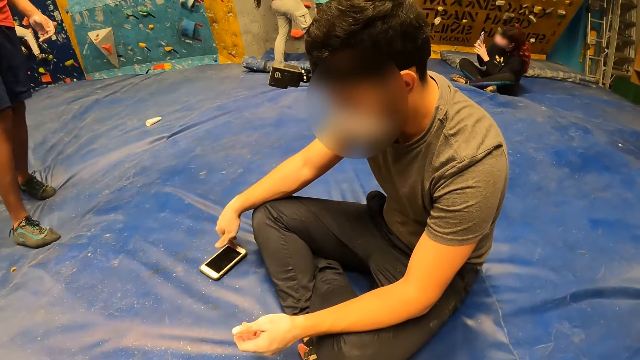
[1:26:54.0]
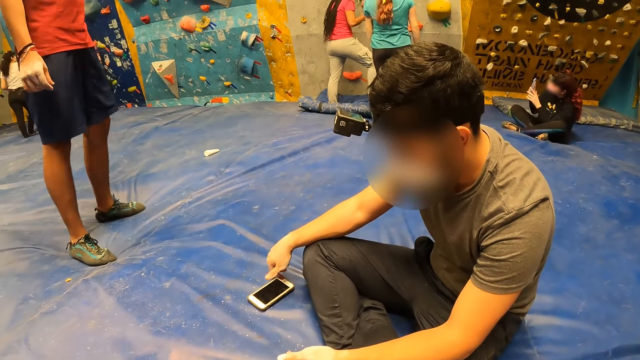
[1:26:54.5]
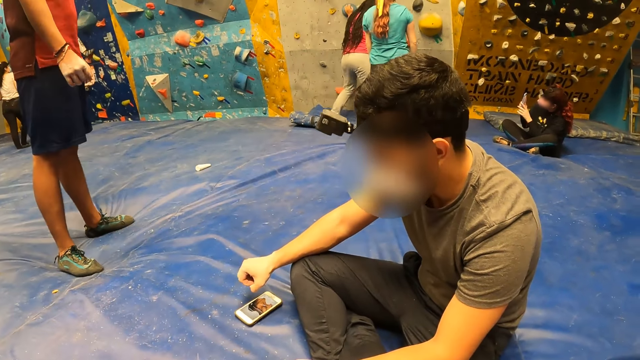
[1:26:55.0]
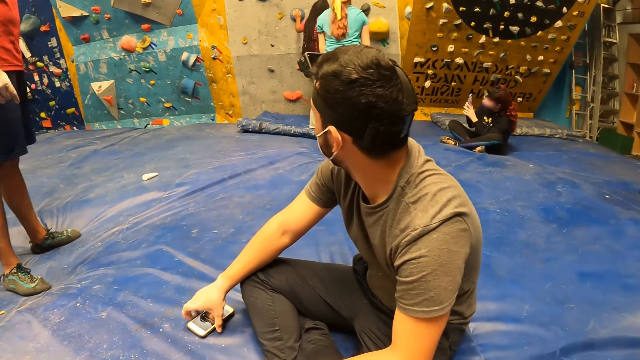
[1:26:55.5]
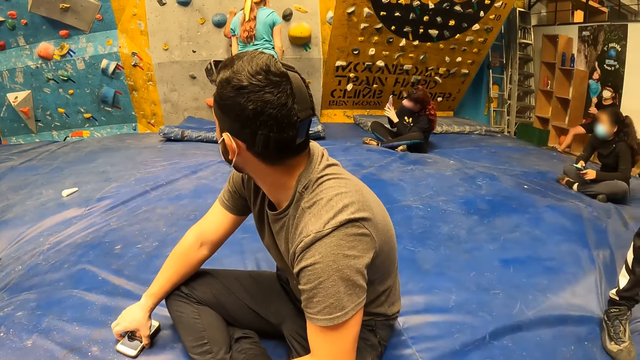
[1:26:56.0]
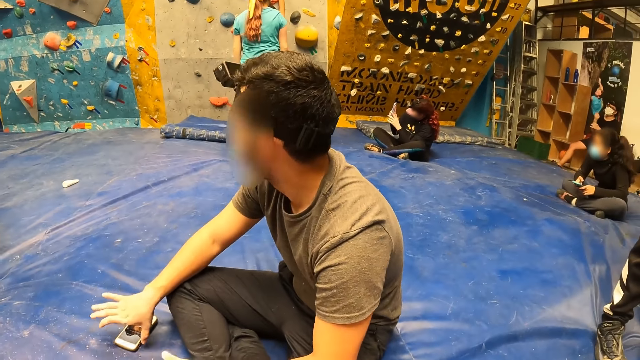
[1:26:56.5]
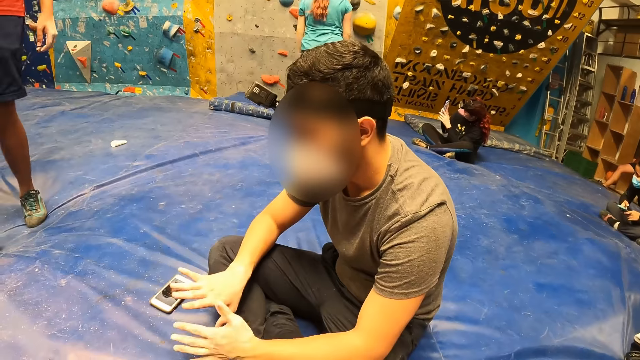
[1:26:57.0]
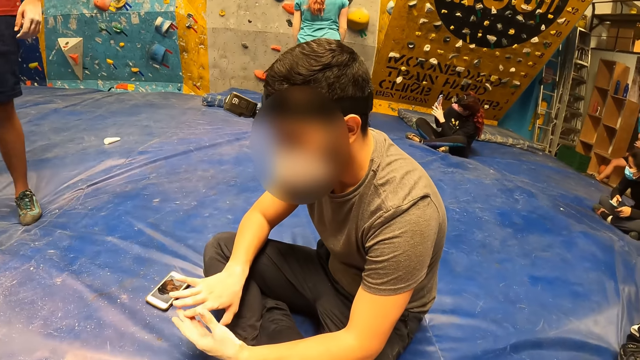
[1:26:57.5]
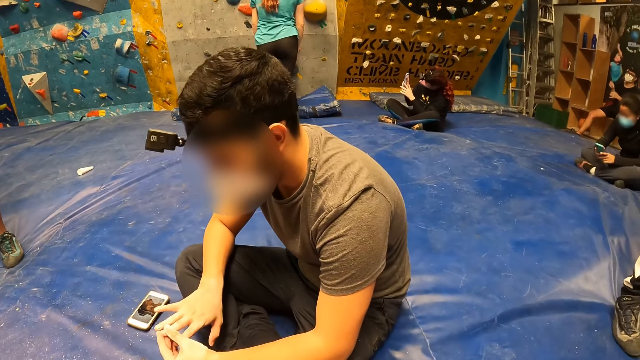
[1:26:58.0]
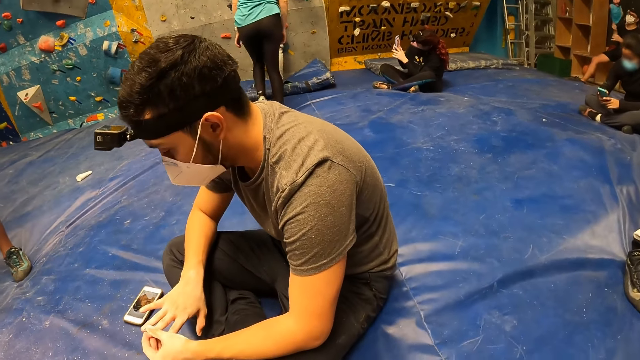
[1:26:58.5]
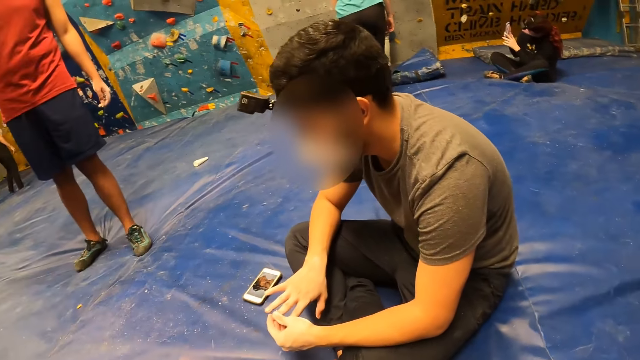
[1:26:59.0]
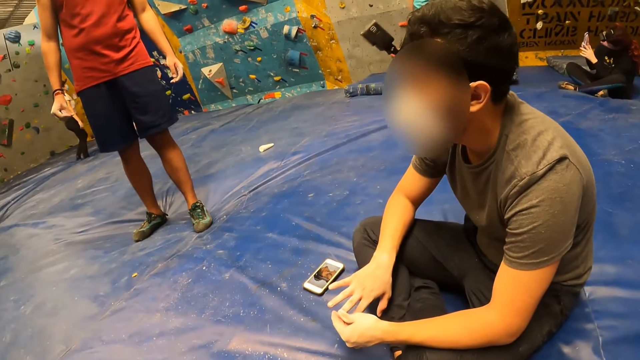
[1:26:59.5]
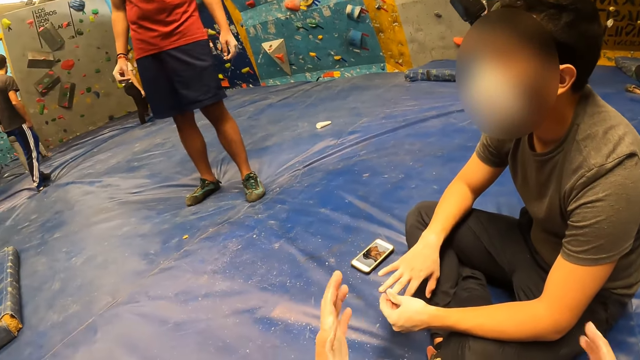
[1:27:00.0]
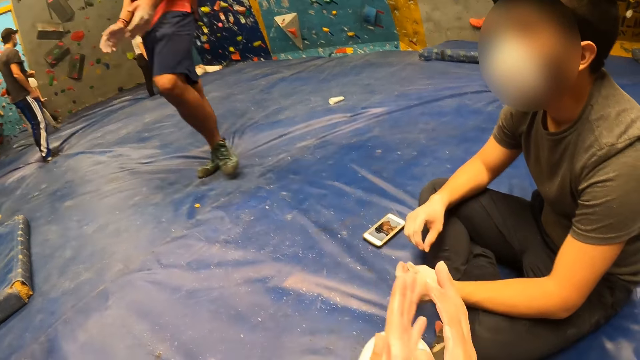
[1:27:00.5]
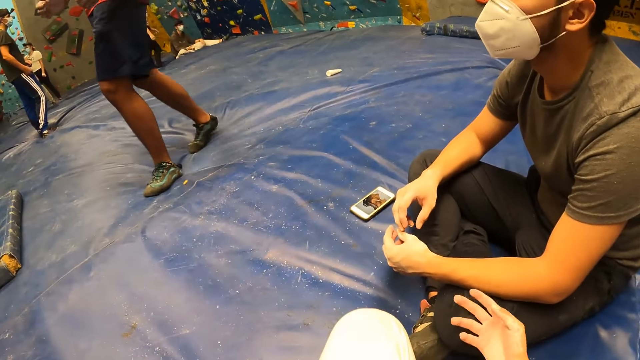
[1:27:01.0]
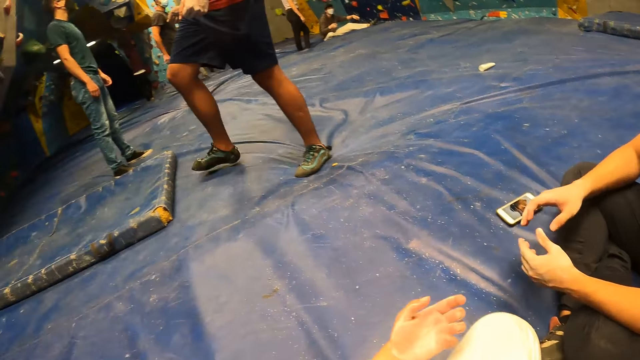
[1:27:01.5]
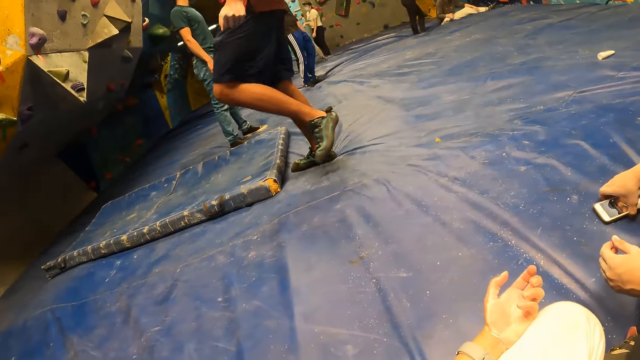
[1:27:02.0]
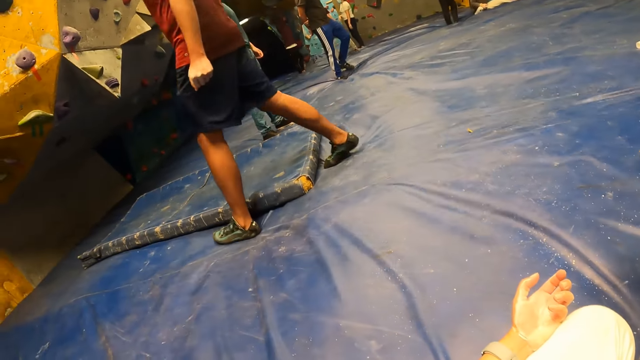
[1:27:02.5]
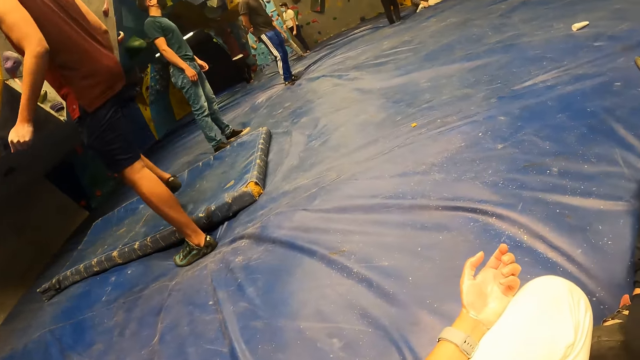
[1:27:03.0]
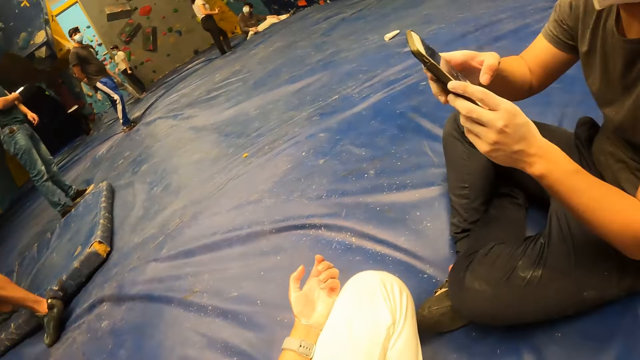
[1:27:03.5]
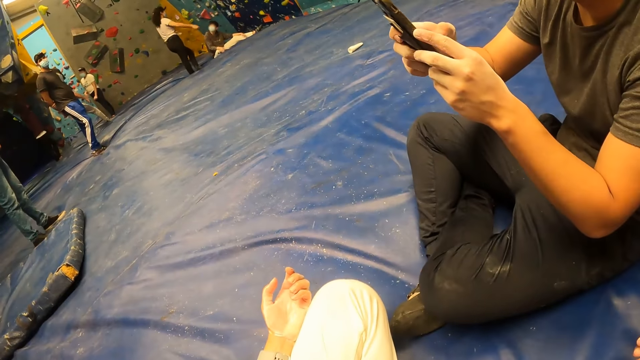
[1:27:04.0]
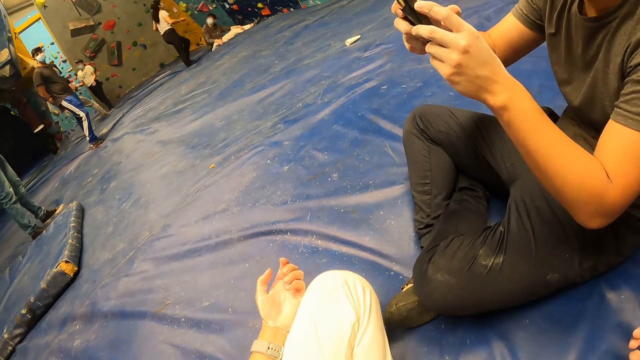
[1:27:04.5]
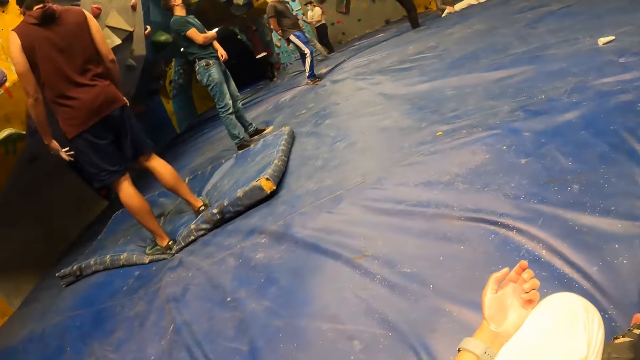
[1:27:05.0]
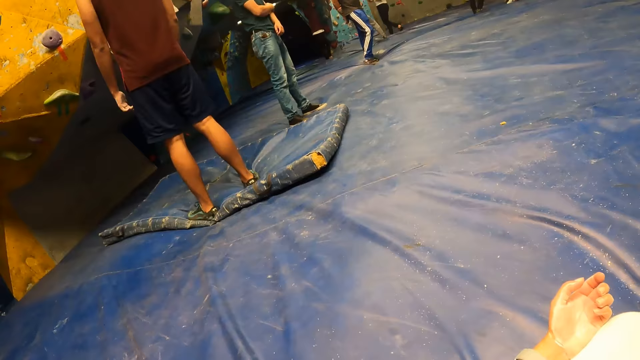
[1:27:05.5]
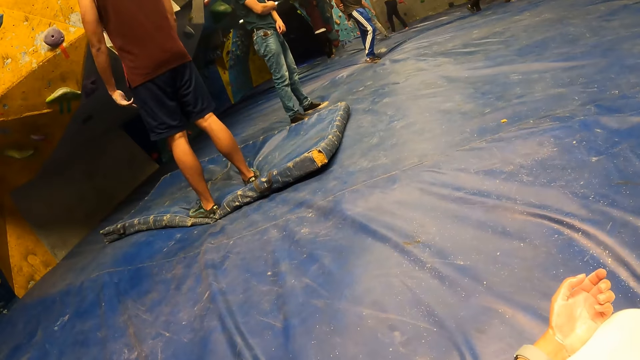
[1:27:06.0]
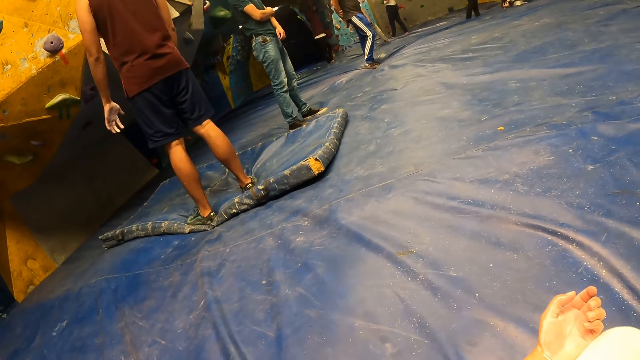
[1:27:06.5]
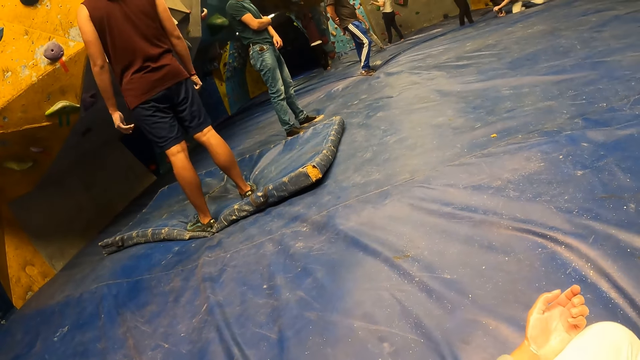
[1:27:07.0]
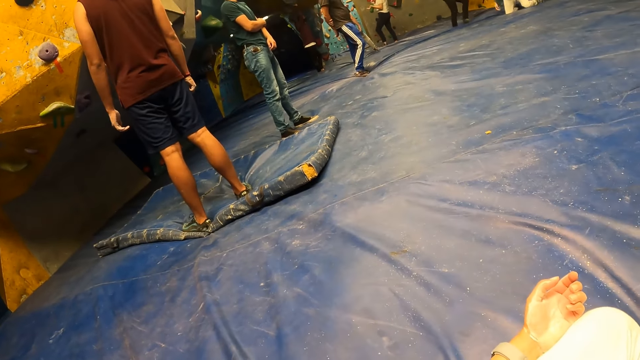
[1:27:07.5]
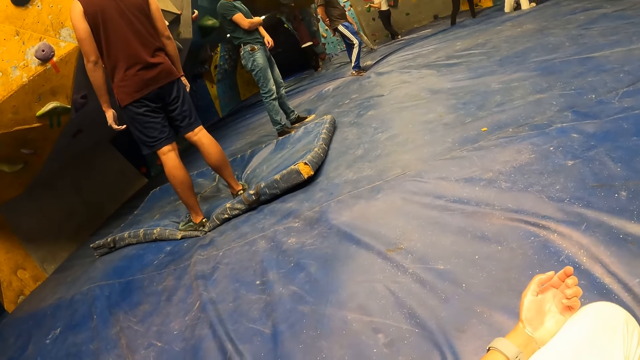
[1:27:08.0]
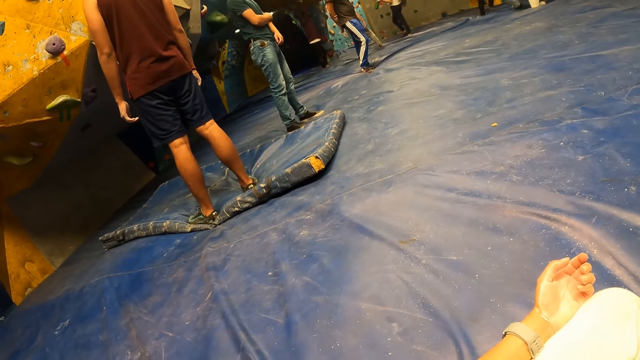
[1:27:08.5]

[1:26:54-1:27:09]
A man walks around the room. Another man presses the phone. The other man touches the phone on the floor with his right hand. He looks behind him and looks at his hands. The camera wearer claps both hands. The first man walks around the room. The camera wearer moves her hands. The other man picks up his phone from the floor with his right hand. He presses the phone with both hands. He takes a picture of the first man with his phone. The first man shakes his hand.

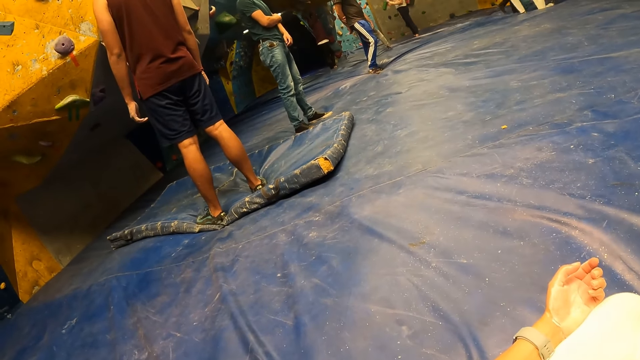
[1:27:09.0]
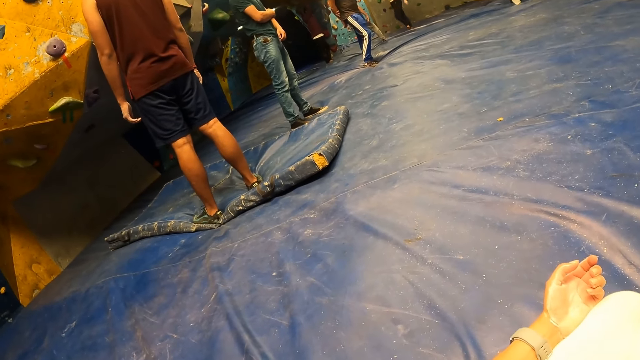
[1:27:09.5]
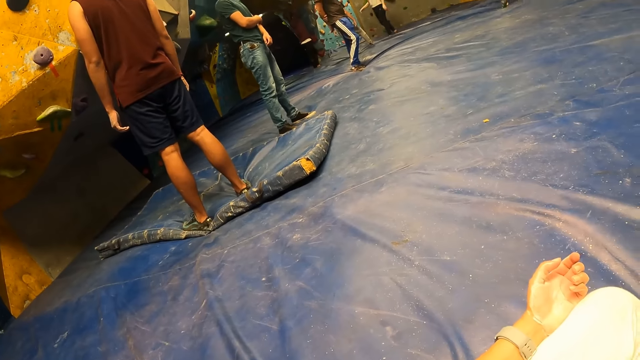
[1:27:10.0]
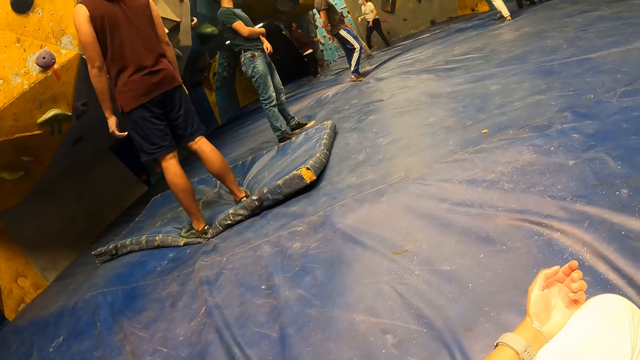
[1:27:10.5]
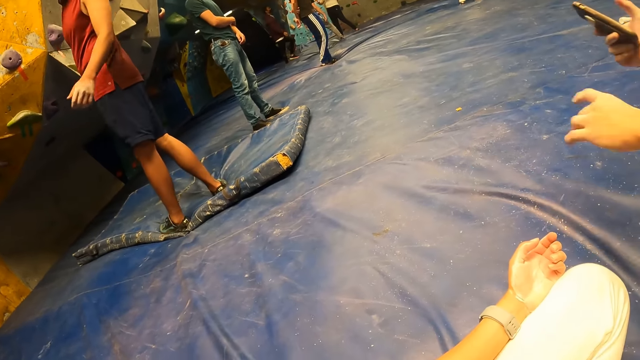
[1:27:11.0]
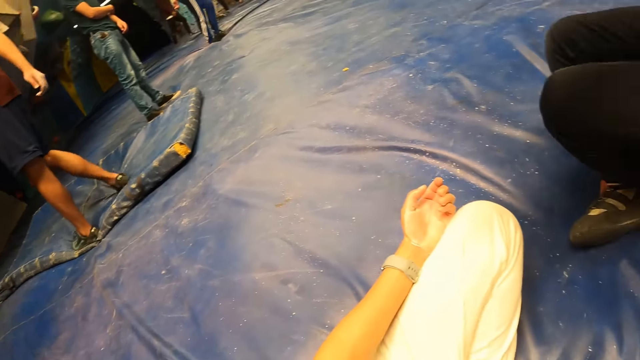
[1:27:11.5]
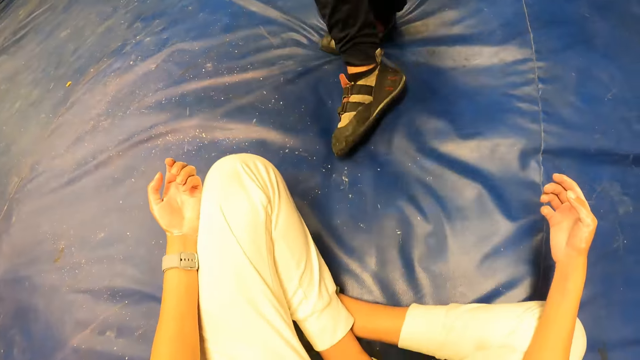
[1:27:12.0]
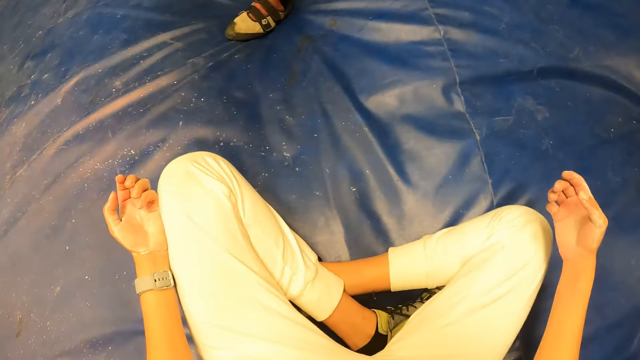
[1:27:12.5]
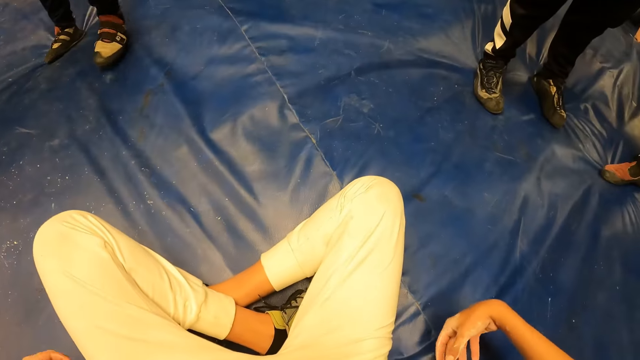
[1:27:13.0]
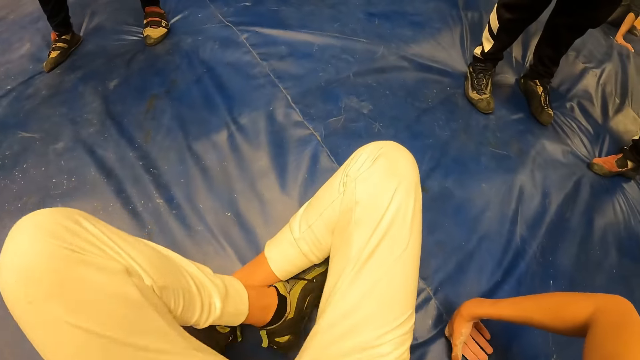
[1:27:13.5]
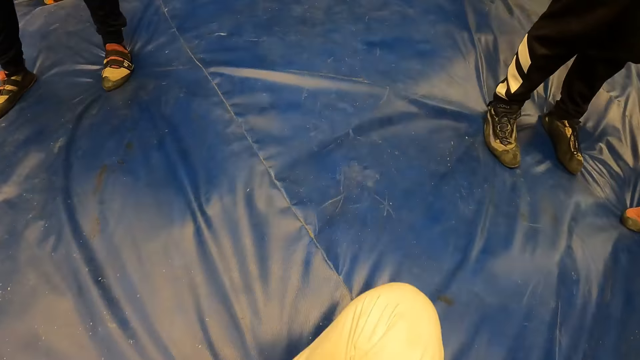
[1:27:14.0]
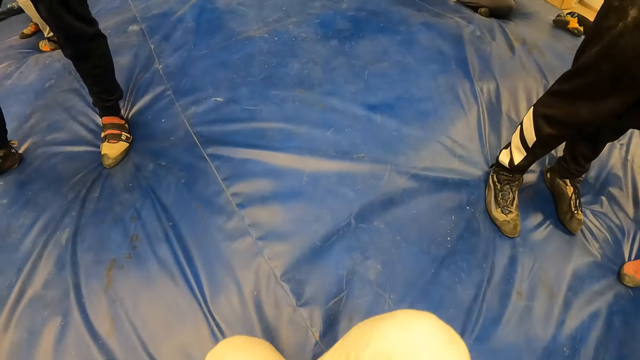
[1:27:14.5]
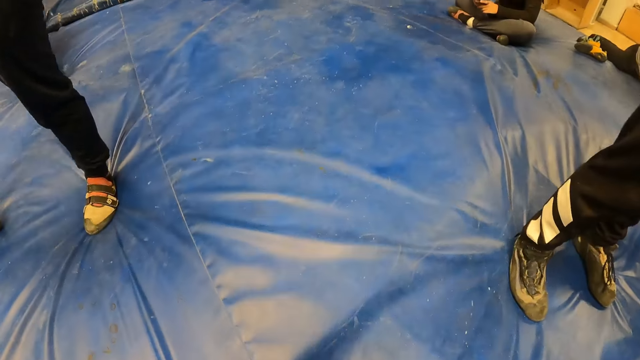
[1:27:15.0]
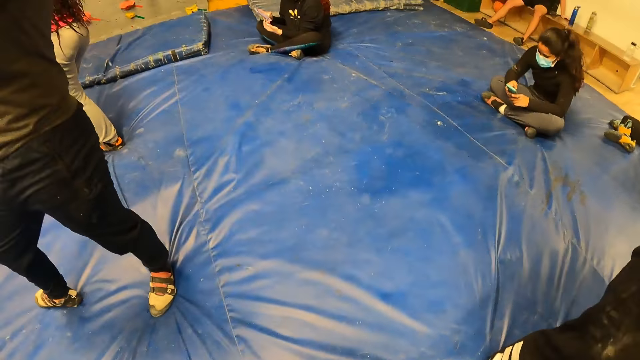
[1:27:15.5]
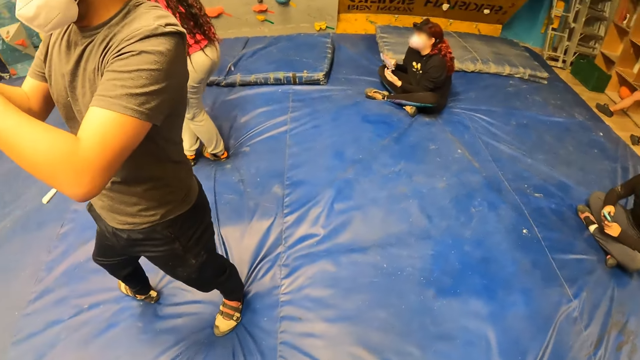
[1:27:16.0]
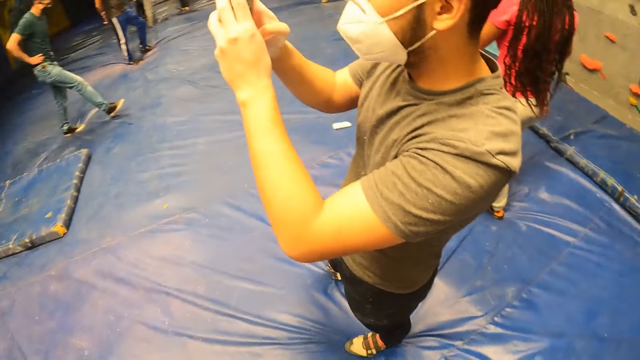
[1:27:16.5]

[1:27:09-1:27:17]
A man moves his hand. Another man turns his body. The first man stands up. The camera wearer stands up.
